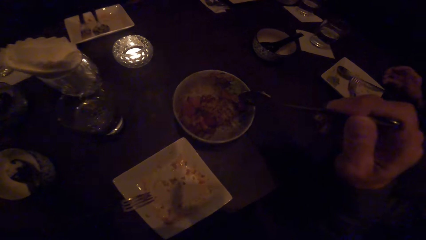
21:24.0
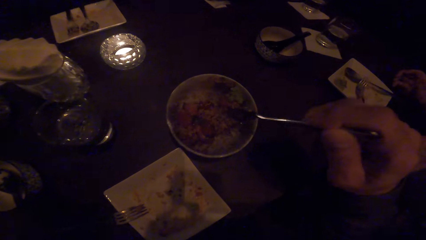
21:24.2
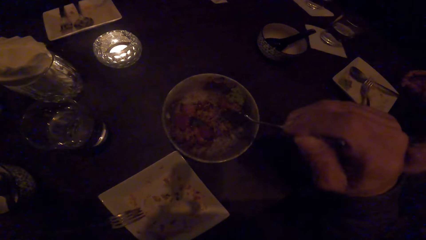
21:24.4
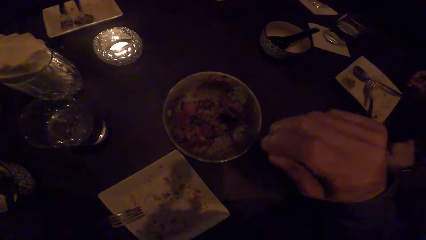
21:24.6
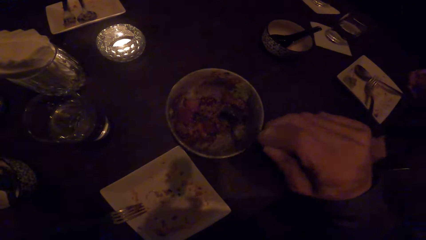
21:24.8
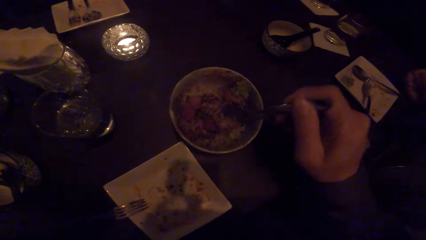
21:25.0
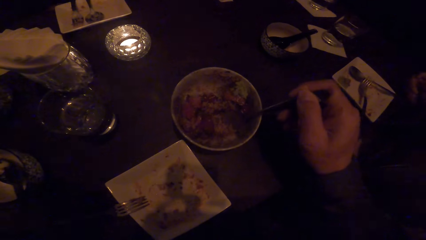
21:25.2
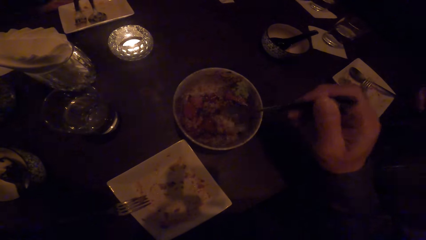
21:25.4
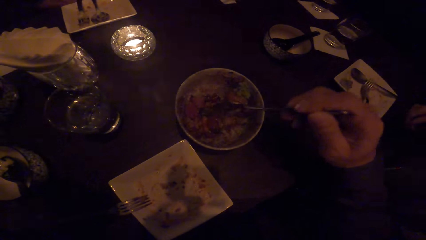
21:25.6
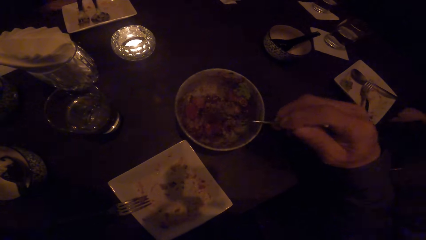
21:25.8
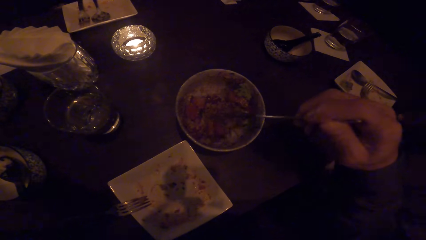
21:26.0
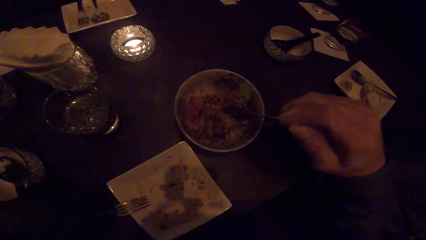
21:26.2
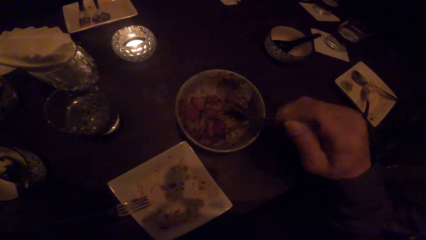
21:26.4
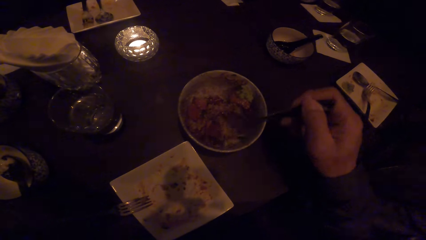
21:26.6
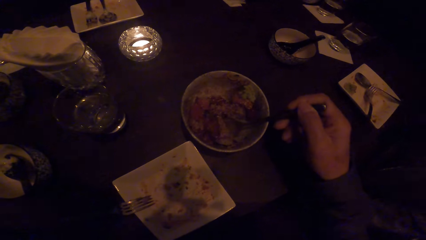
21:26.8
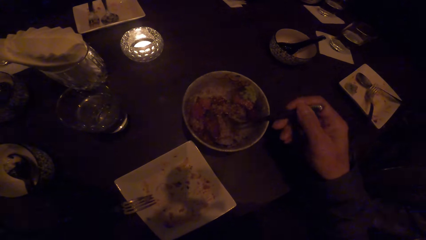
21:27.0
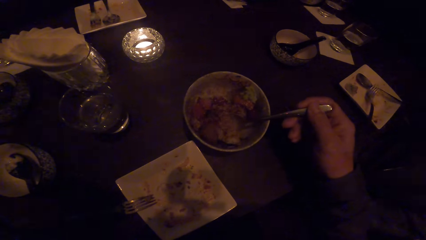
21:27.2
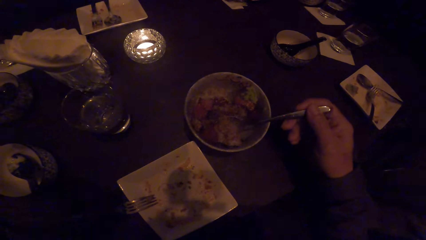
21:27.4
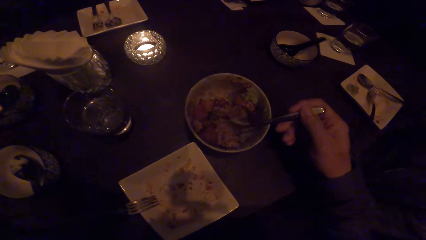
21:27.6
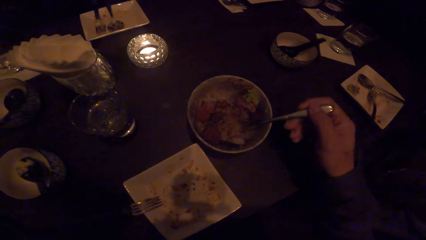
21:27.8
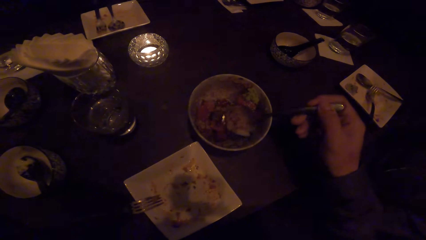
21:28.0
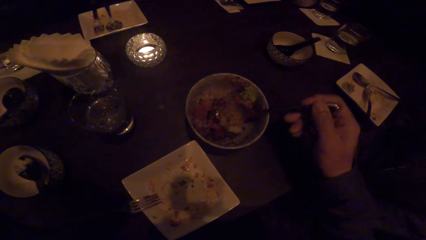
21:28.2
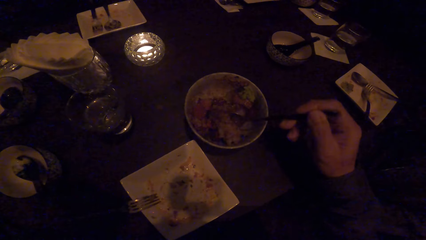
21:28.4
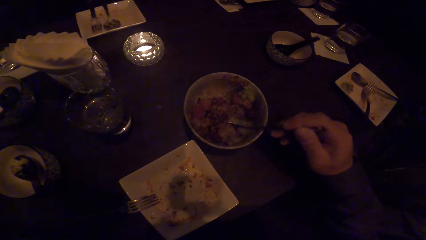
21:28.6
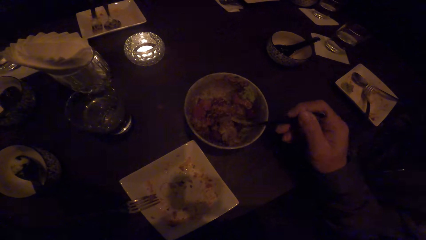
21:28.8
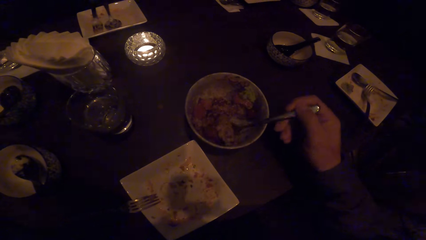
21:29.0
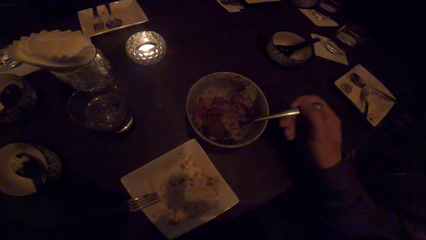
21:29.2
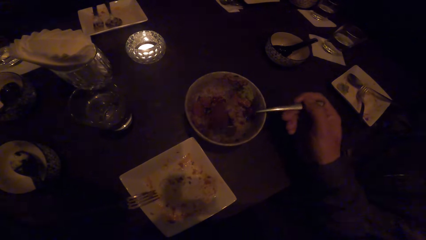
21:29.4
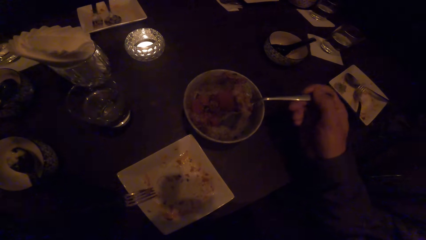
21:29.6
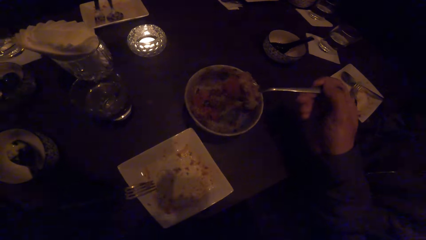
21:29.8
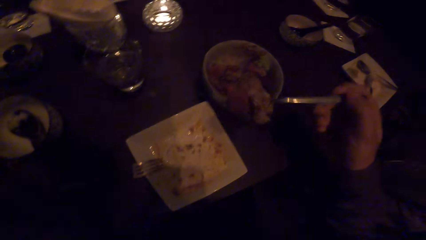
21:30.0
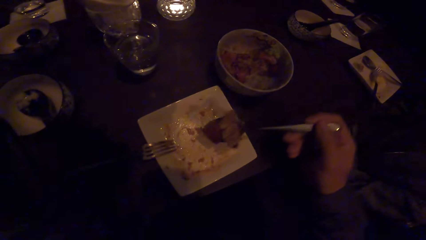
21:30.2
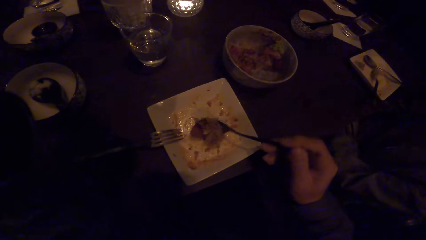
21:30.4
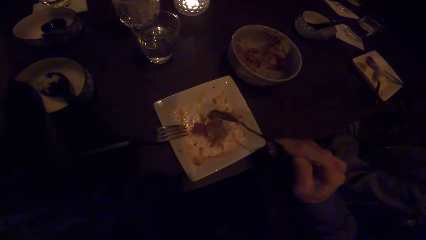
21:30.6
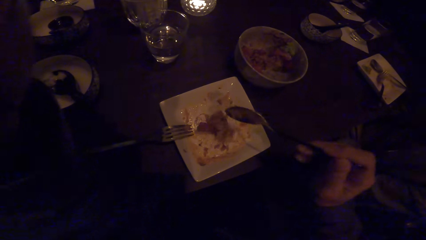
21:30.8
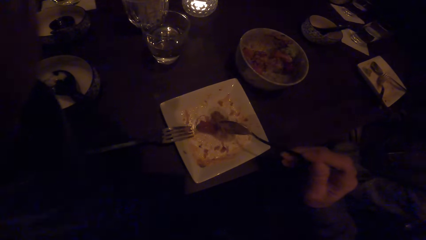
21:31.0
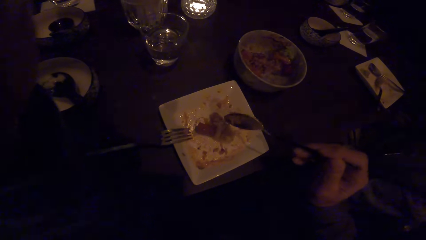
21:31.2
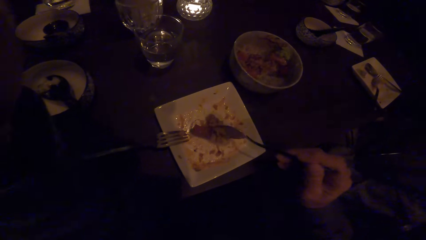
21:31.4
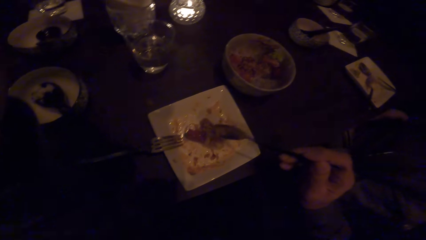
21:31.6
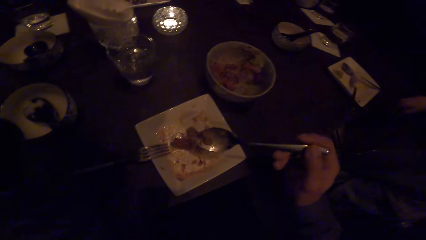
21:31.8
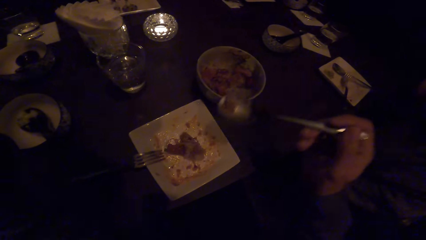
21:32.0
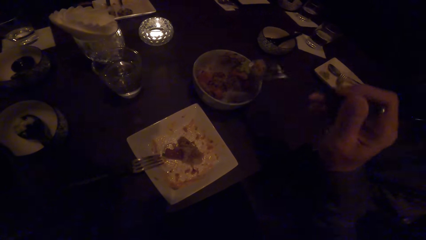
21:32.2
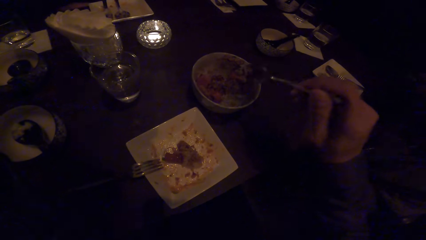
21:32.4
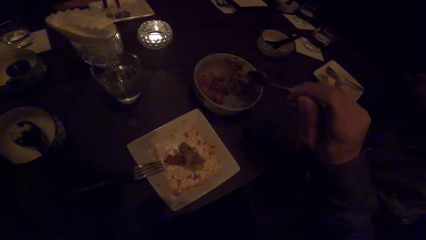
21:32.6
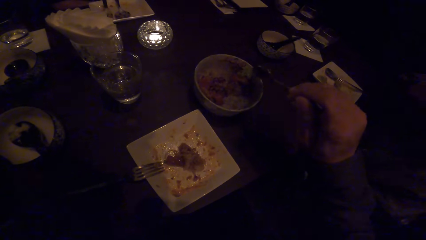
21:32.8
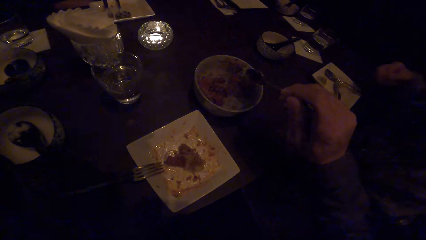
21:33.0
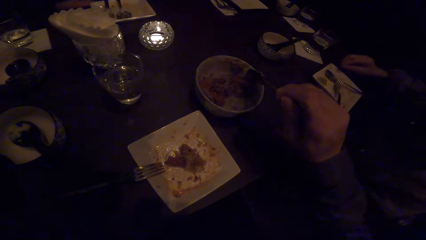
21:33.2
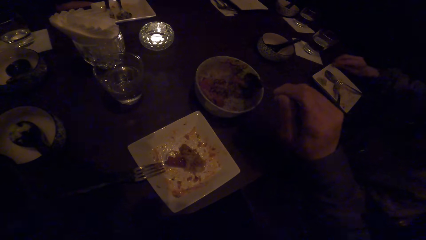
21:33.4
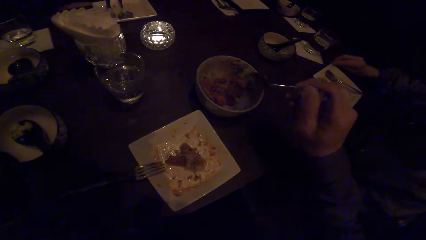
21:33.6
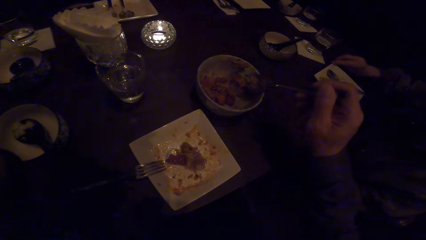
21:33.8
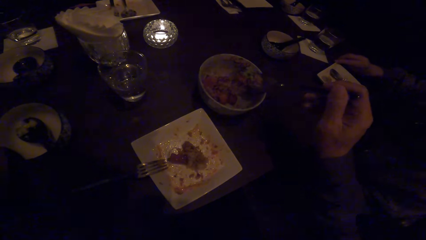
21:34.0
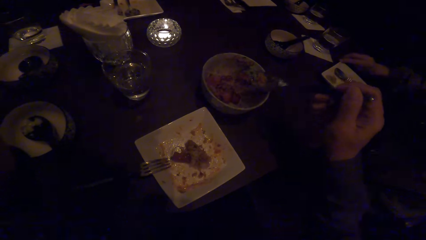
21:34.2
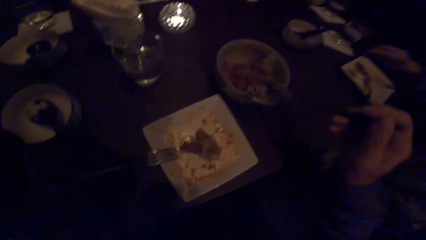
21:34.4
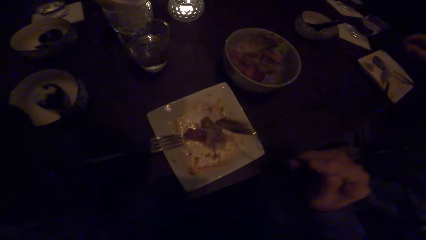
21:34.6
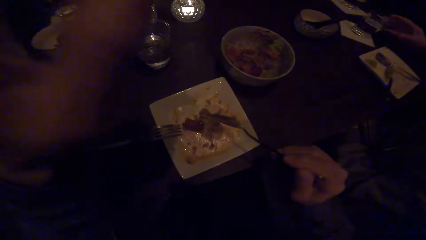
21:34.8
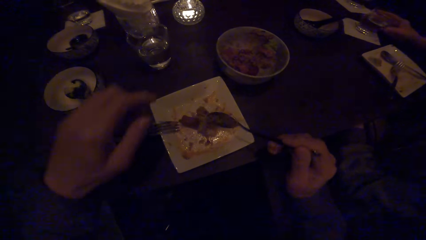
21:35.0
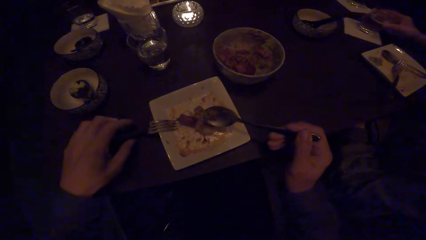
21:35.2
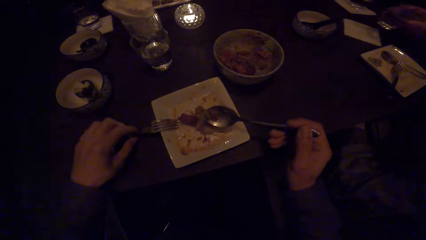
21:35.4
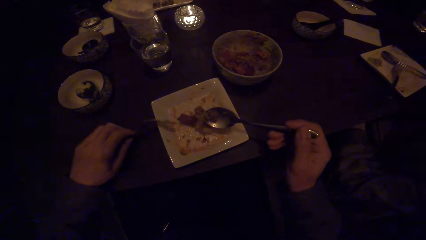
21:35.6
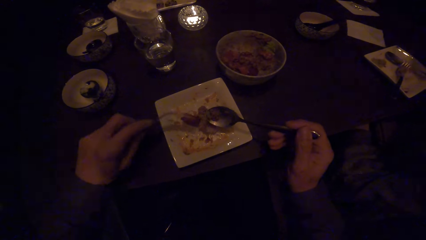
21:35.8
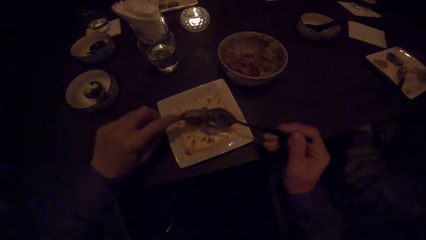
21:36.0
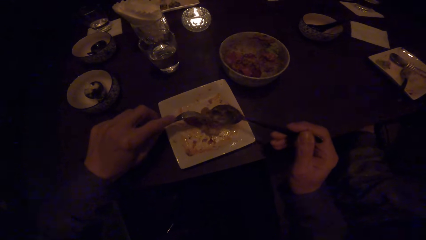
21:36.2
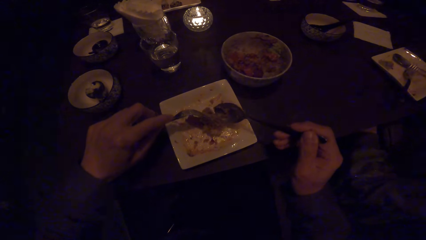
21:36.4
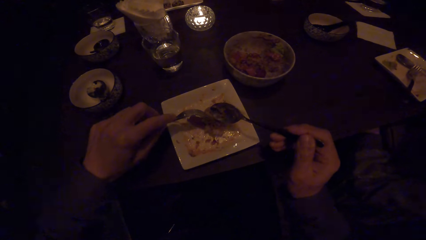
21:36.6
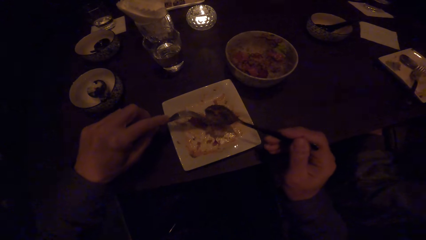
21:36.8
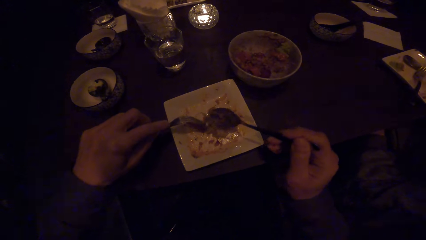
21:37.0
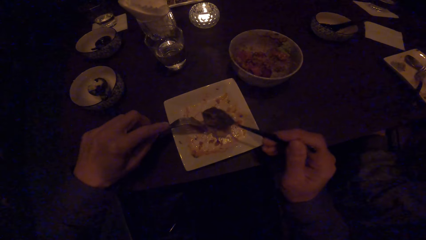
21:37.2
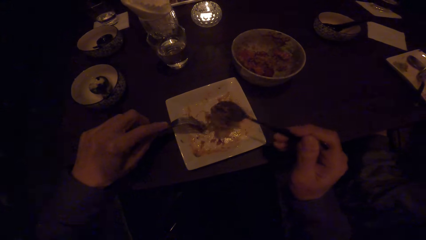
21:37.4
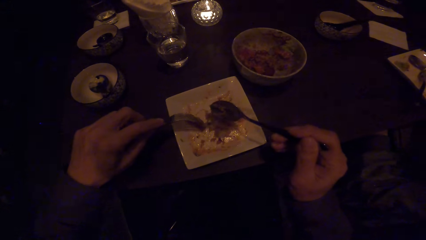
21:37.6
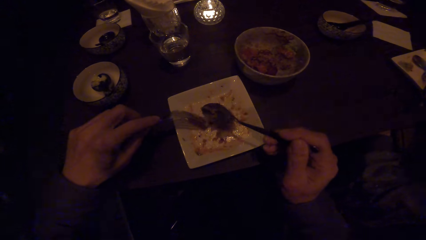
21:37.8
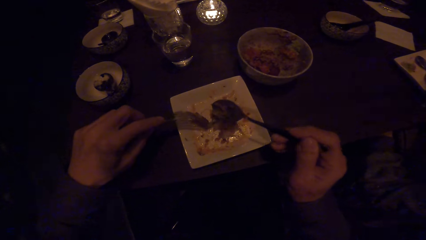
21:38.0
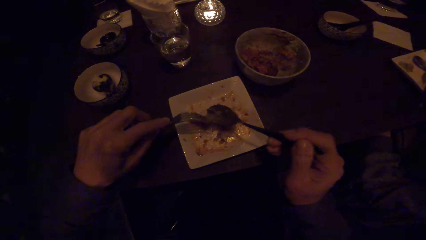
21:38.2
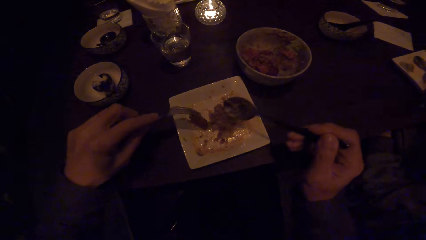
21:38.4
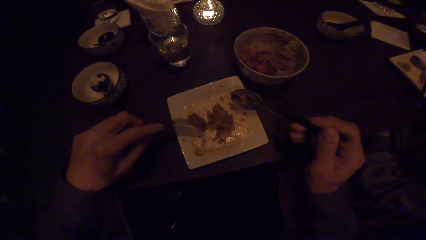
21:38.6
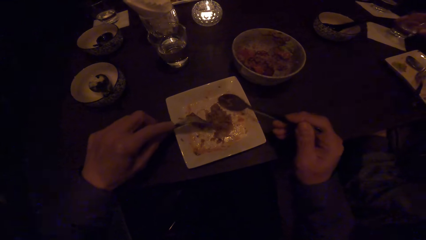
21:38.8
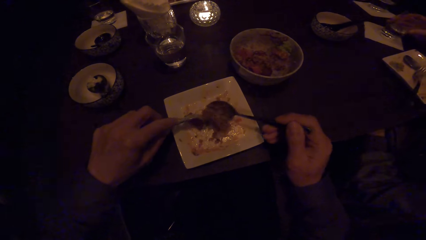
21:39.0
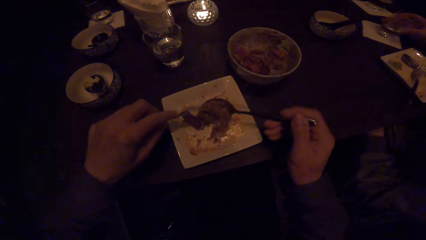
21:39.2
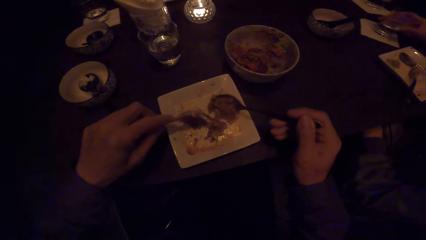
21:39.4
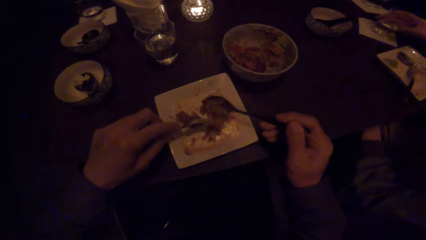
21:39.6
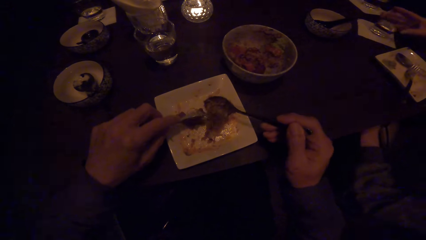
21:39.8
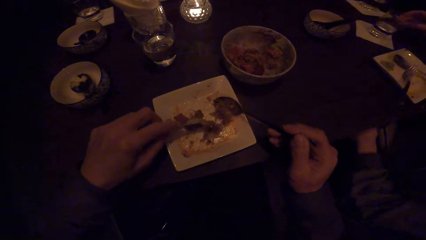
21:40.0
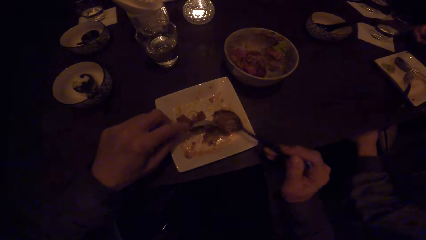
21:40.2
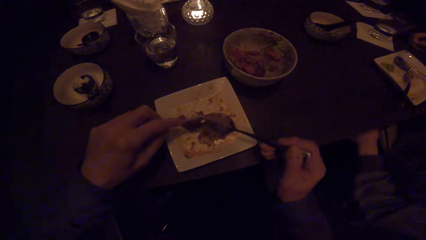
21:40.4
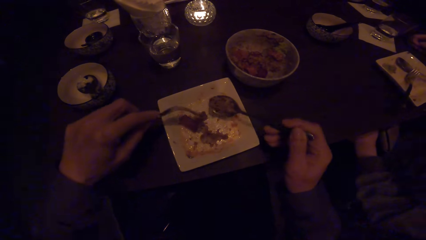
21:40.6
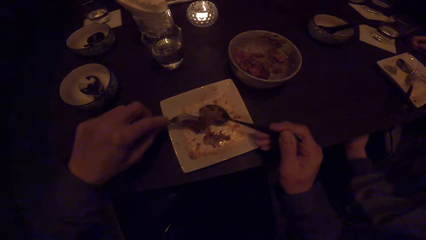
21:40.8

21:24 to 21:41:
The camera wearer scoops the food with the spoon. He drops the food on the plate. He scoops the food with the spoon. He drops the food on the plate. A woman picks up a glass of water. The camera wearer picks up the fork with his left hand. He scoops the food with the spoon and fork. The woman drops the glass of water.
